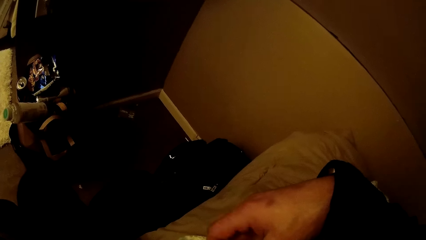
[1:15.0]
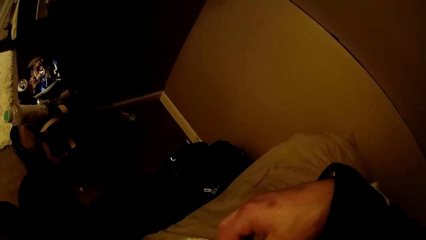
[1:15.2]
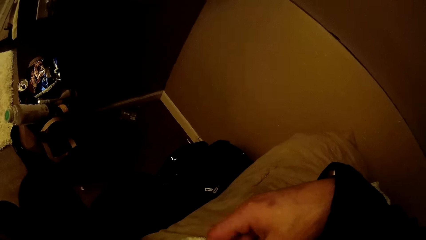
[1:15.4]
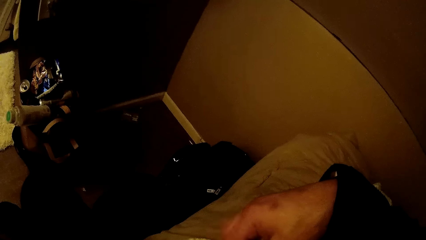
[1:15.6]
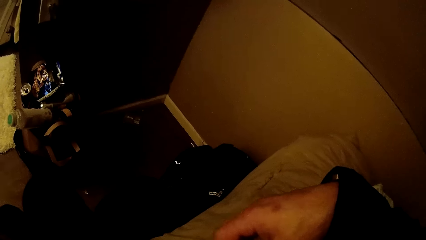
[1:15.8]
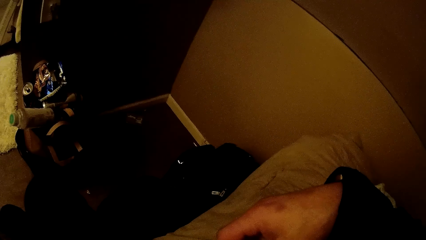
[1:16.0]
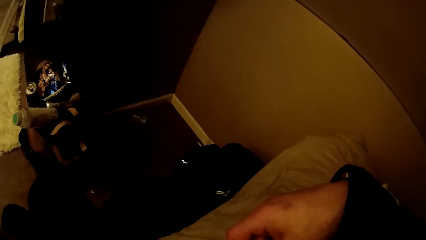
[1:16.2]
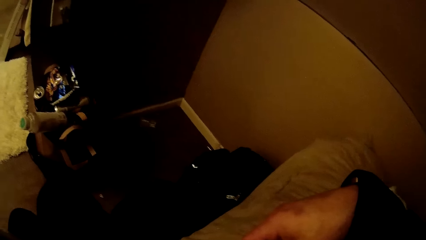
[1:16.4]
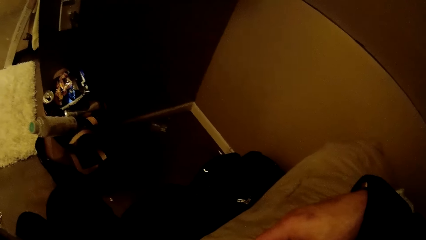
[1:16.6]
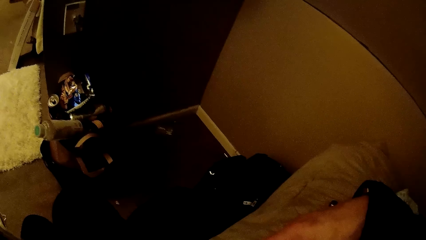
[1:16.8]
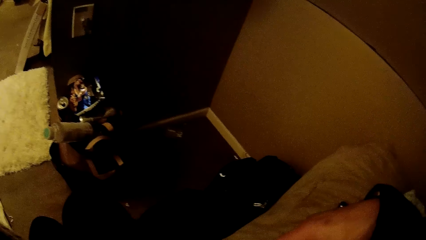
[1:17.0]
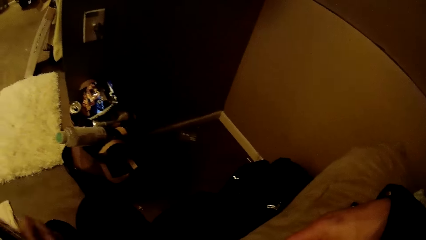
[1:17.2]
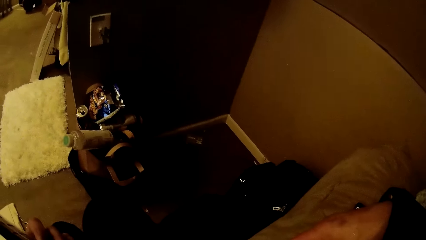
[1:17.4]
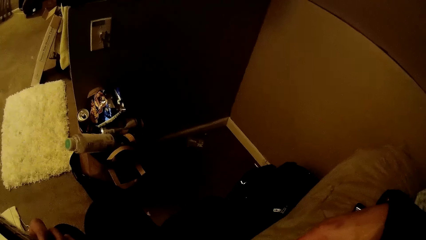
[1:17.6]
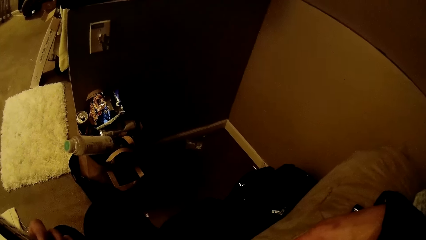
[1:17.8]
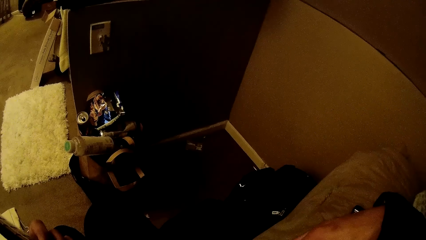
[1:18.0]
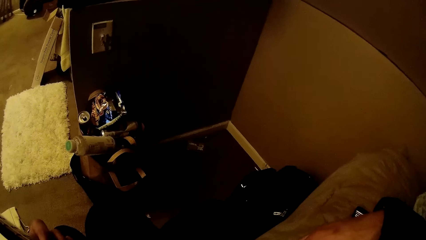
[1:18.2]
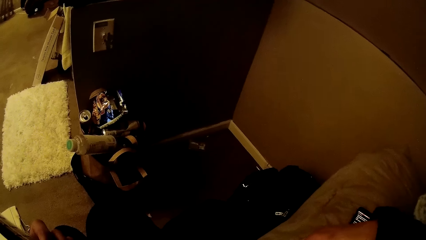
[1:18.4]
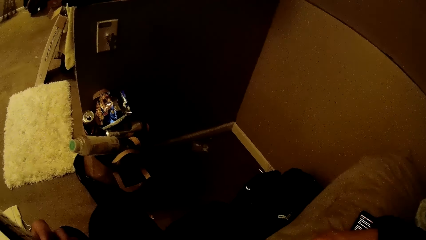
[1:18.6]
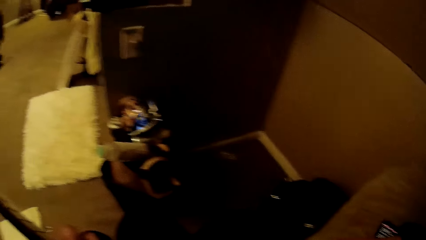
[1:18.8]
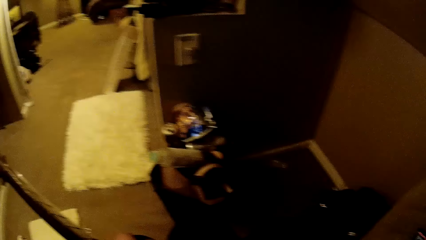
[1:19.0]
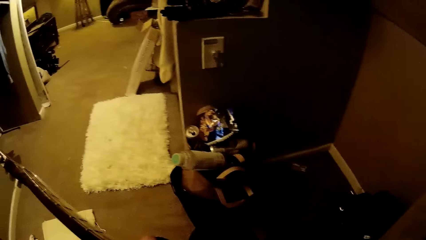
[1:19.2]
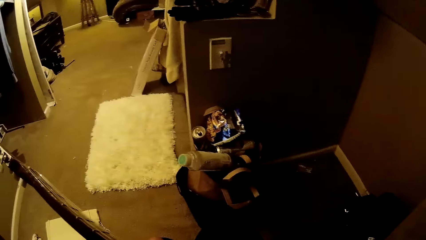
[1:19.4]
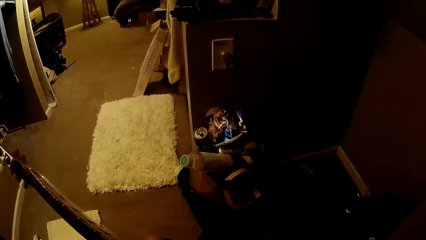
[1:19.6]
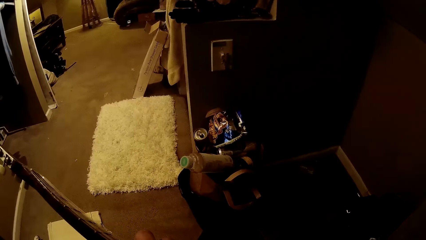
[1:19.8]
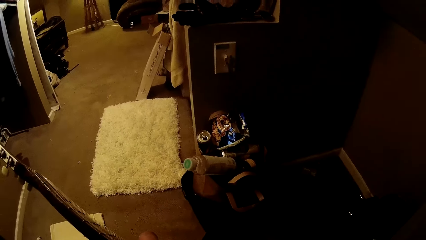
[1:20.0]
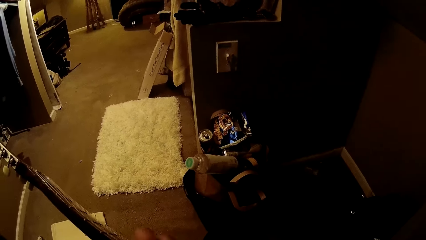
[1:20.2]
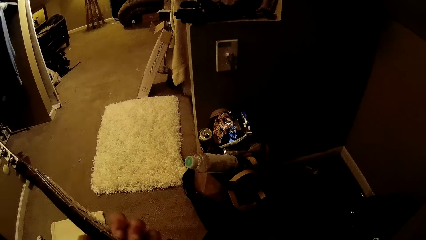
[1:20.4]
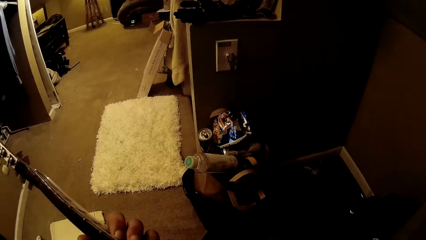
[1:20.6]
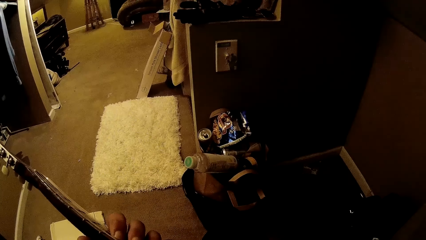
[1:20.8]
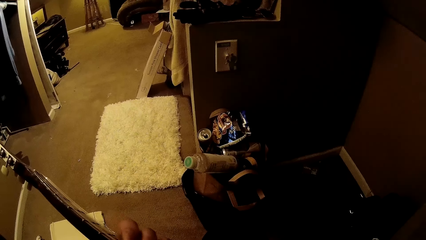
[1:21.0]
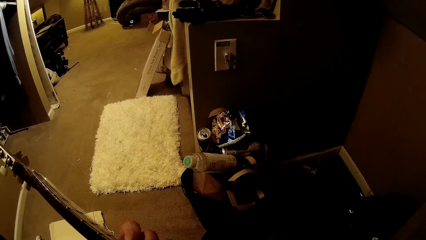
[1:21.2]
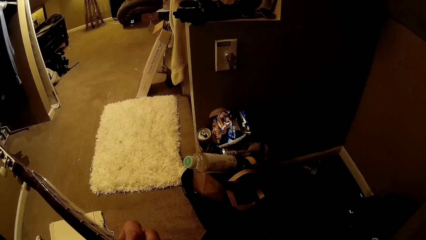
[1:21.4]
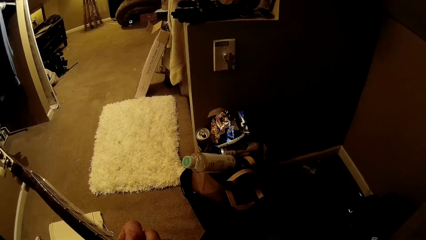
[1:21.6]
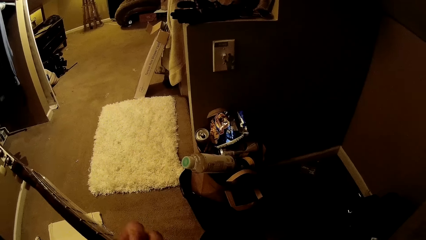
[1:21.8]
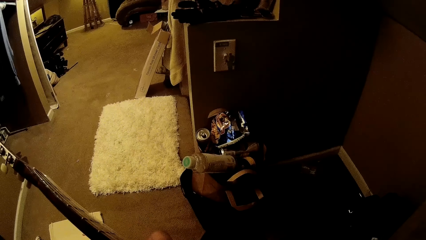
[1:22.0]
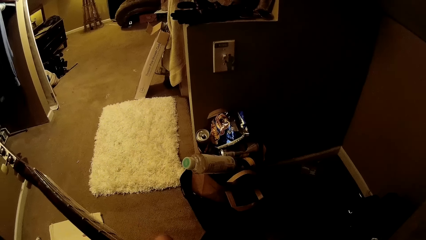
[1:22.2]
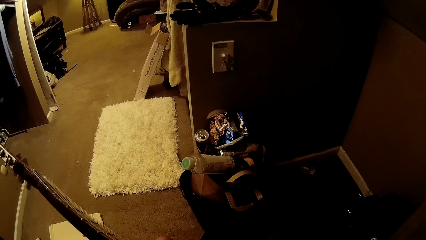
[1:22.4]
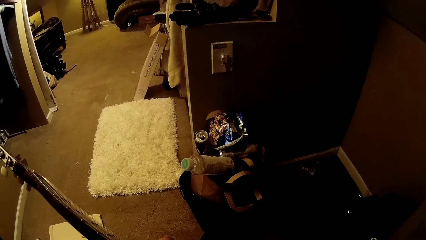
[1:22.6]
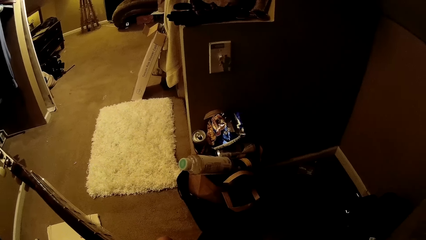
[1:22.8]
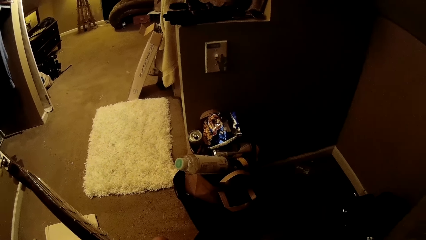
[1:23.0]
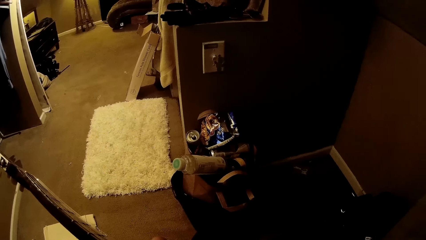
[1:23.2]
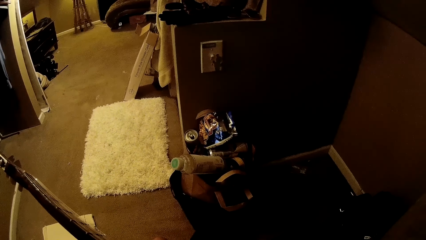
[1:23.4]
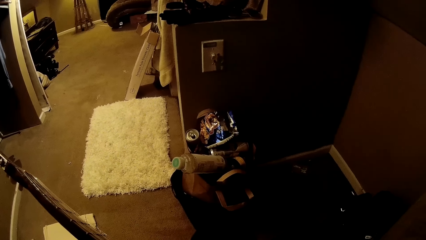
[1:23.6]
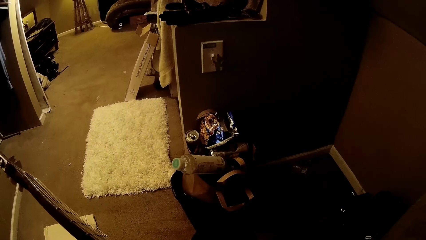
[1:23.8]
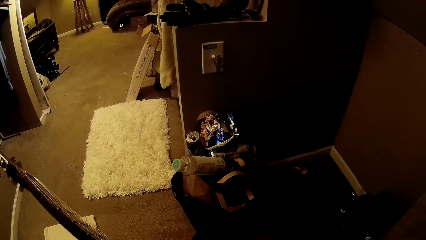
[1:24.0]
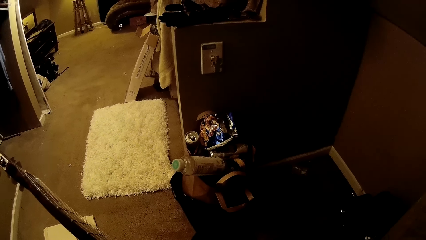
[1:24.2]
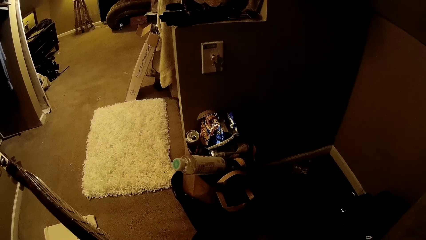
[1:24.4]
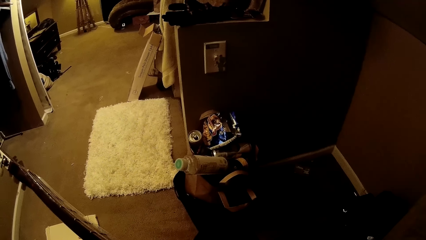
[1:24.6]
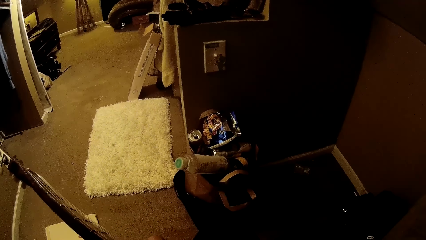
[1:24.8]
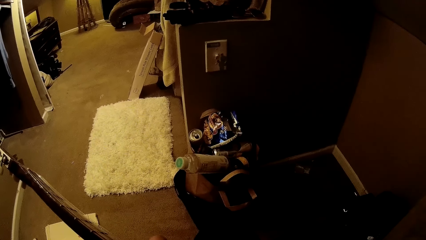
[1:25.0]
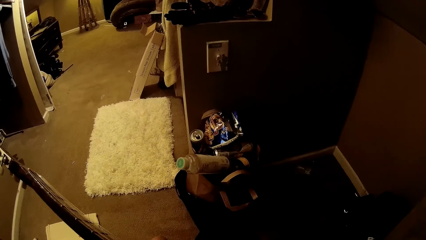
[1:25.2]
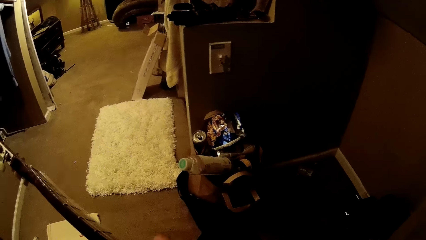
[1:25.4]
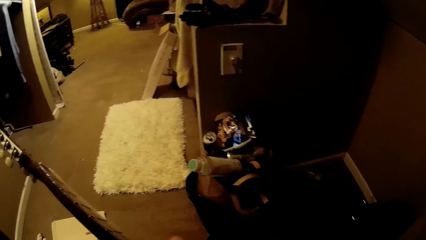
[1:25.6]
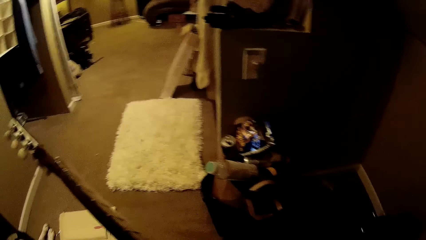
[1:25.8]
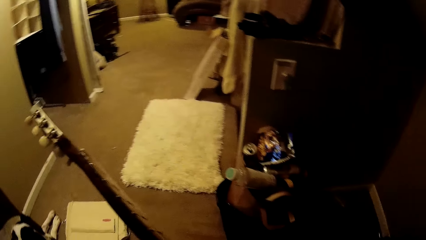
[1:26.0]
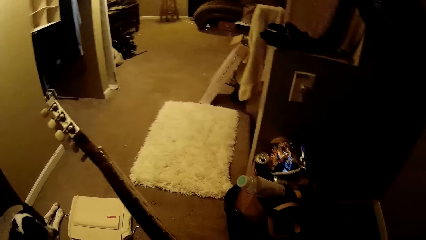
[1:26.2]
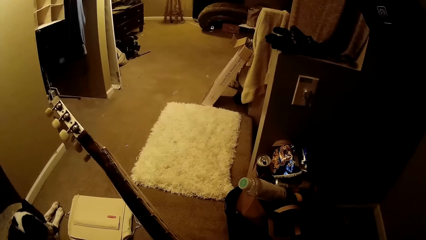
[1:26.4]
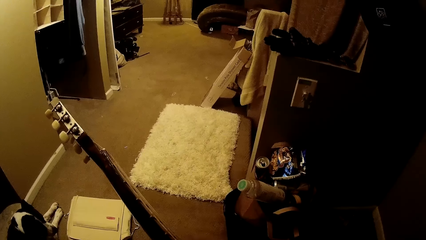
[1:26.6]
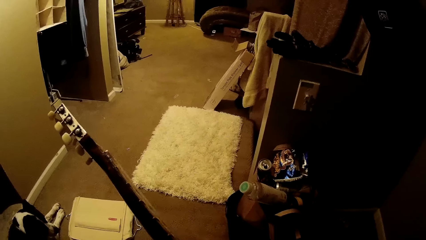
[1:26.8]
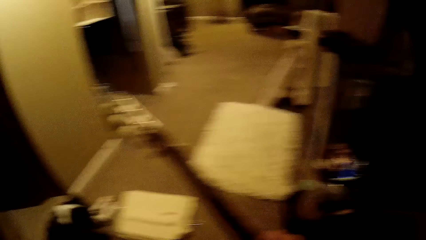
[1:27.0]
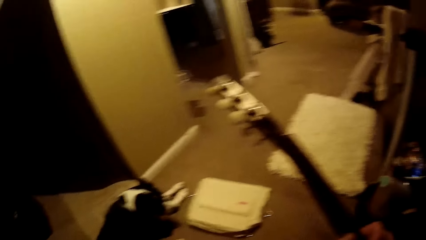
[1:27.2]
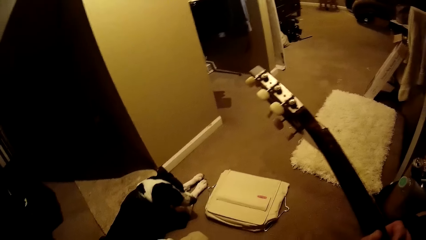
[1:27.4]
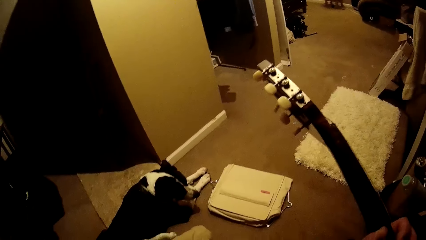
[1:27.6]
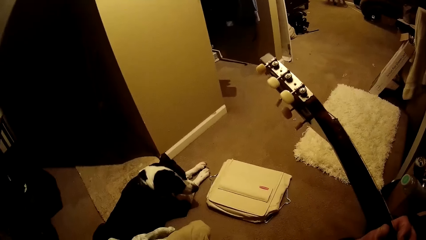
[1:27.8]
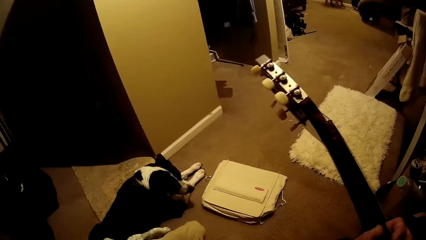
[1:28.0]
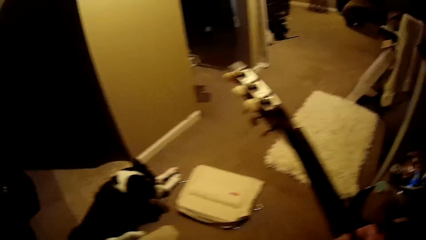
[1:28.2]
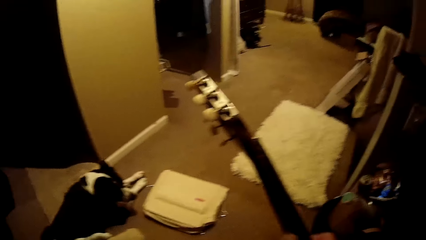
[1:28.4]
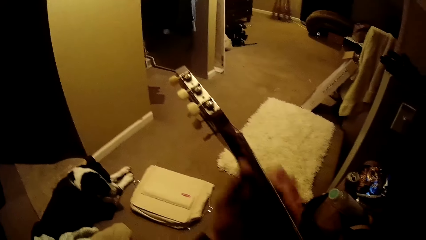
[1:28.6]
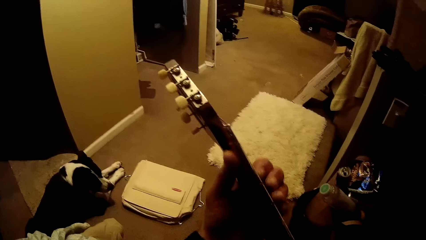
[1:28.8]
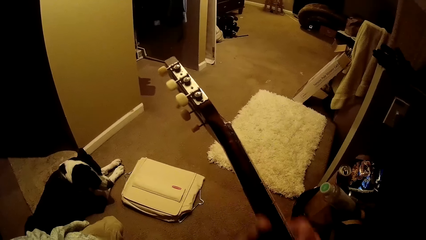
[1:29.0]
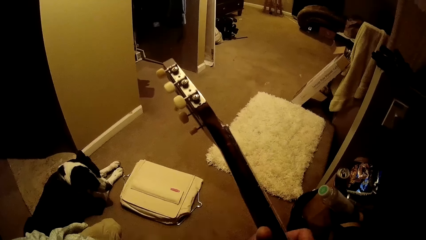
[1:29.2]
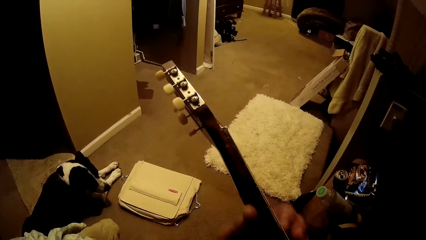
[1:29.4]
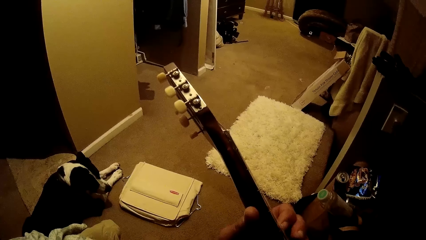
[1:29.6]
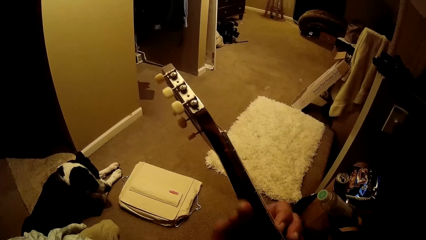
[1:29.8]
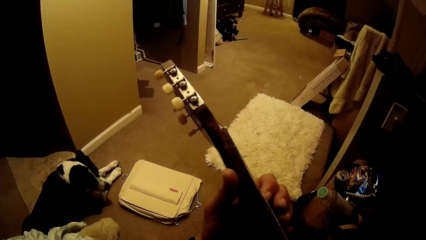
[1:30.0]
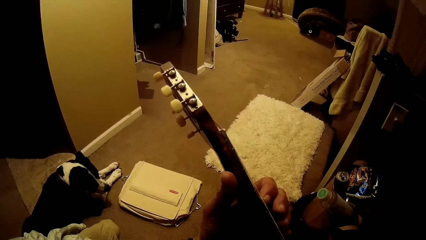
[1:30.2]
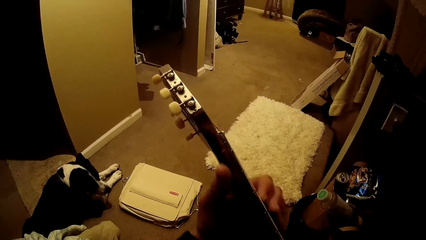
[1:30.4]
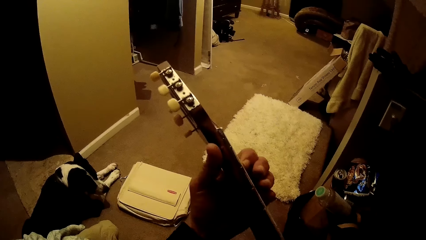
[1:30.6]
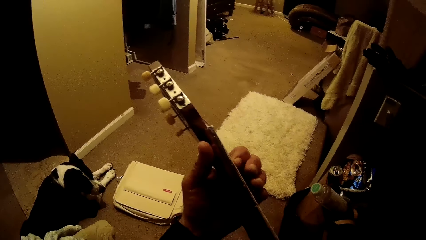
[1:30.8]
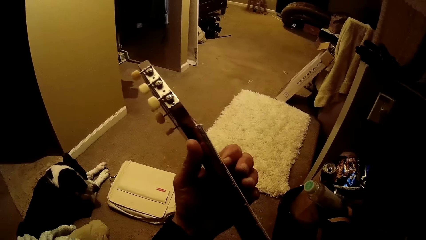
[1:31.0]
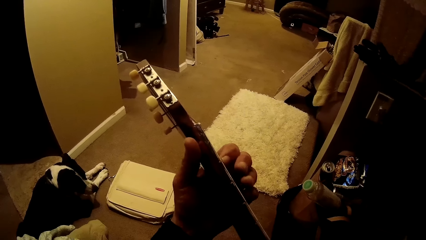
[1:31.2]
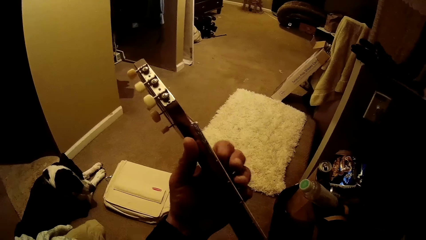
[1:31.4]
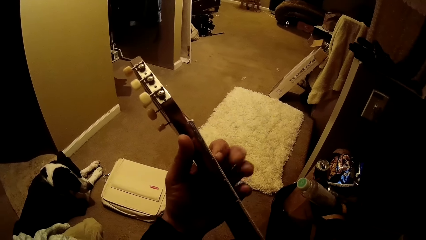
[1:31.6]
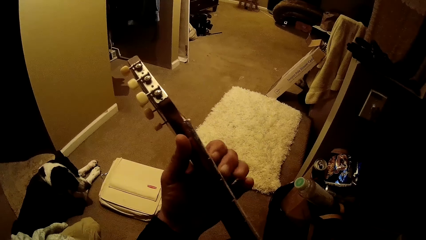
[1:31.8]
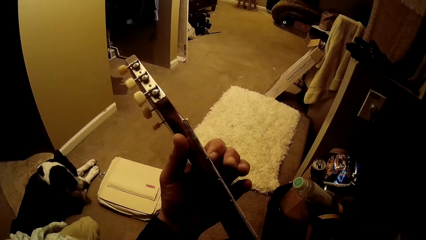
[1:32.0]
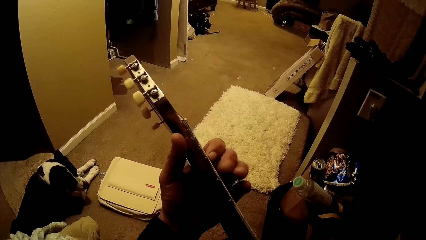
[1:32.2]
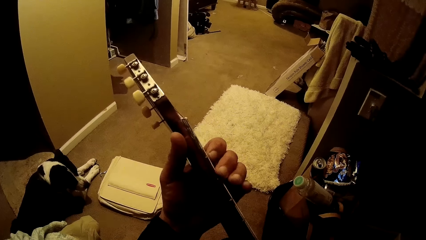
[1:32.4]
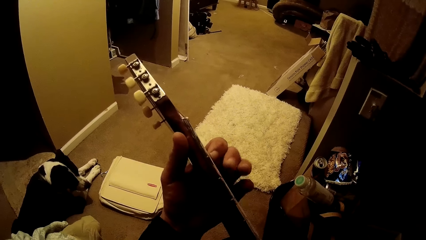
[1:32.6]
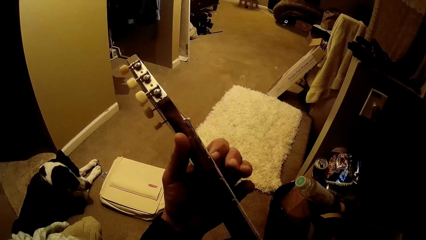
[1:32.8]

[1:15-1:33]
The camera wearer plays guitar. They turn to the side. They play guitar. They turn to the side. They play guitar.
